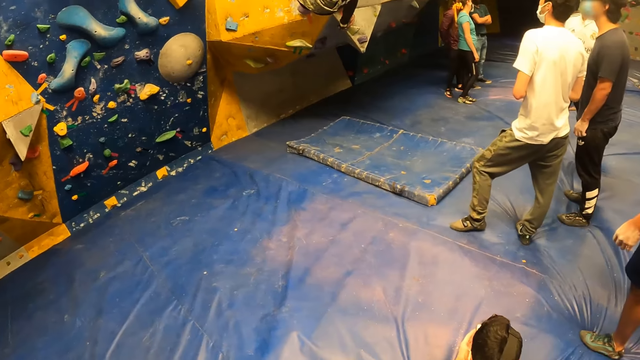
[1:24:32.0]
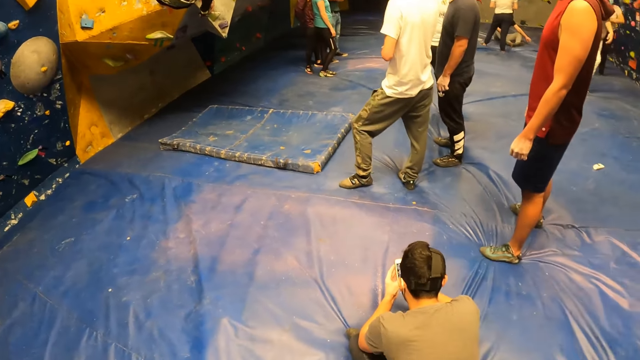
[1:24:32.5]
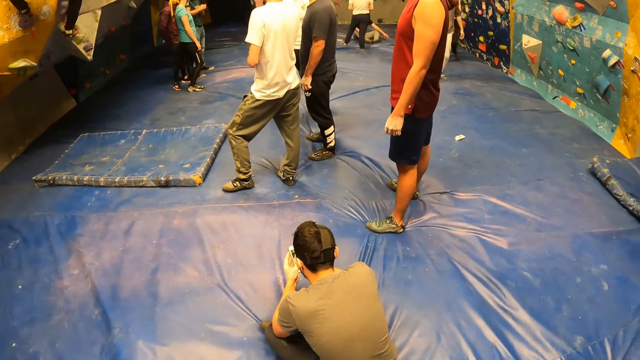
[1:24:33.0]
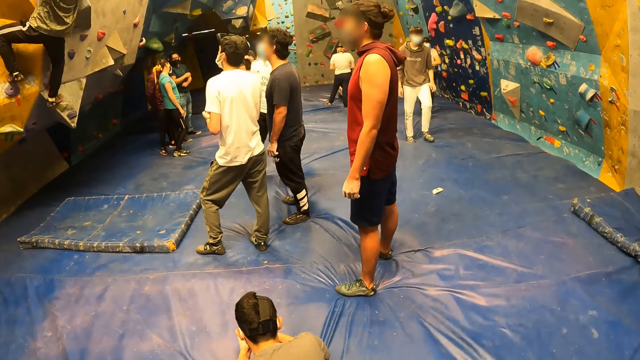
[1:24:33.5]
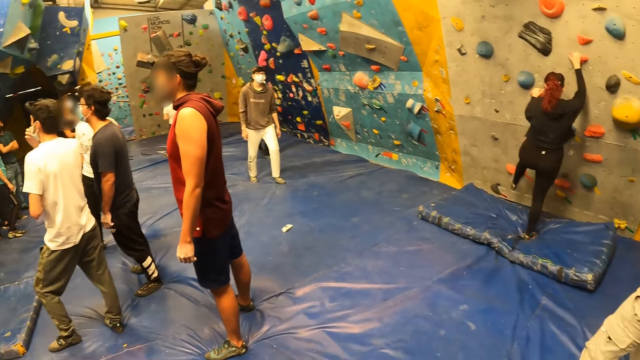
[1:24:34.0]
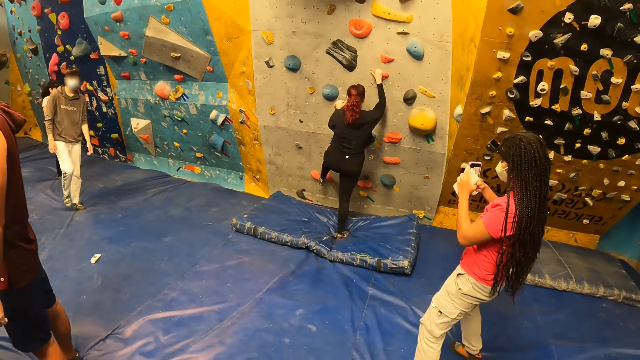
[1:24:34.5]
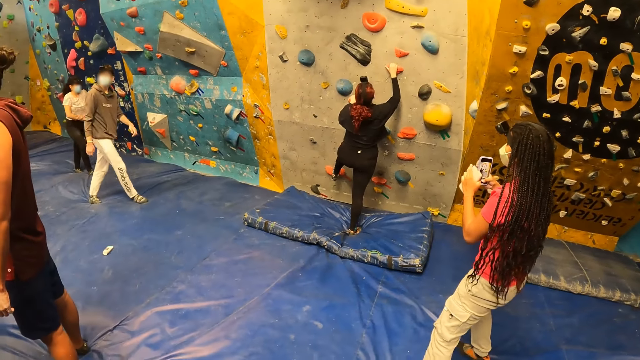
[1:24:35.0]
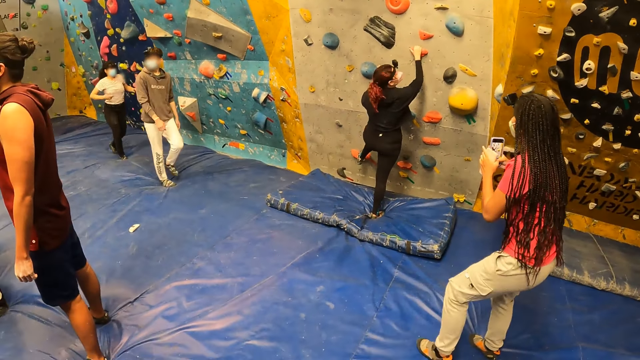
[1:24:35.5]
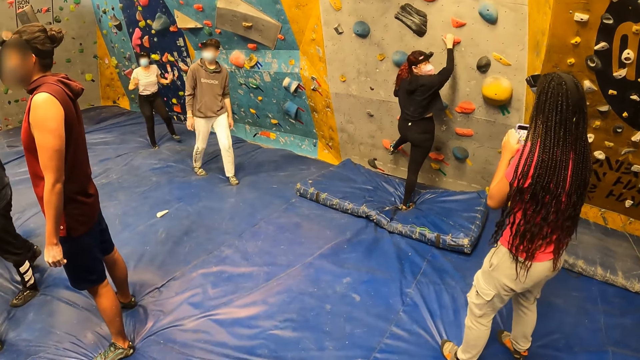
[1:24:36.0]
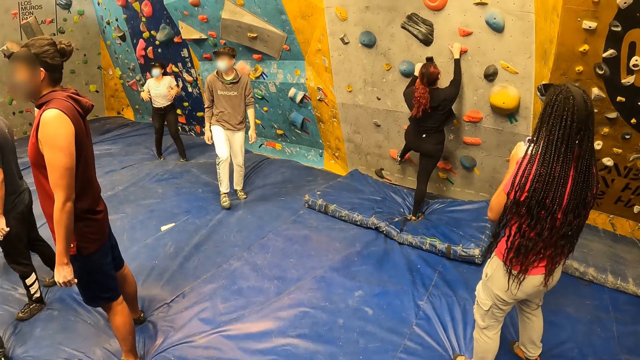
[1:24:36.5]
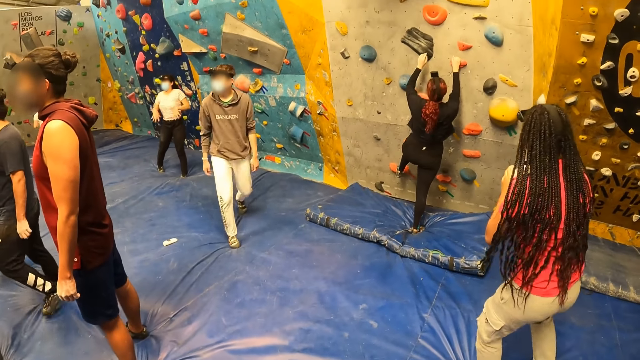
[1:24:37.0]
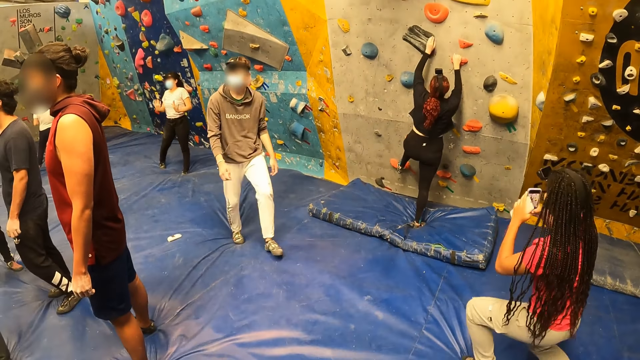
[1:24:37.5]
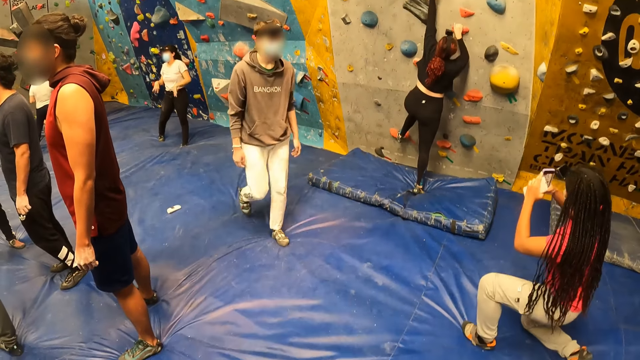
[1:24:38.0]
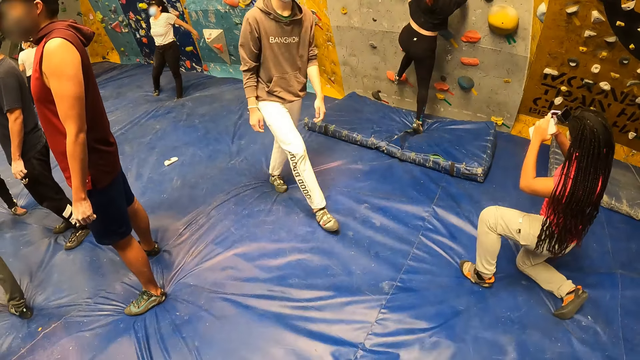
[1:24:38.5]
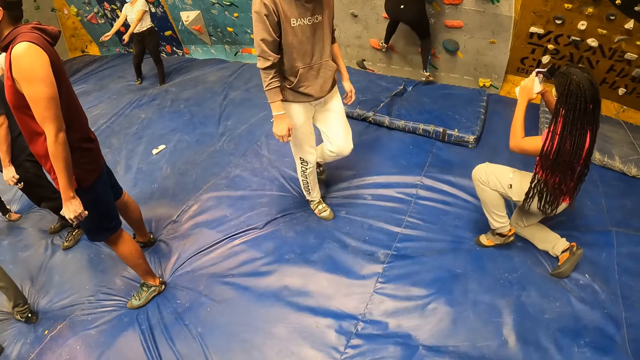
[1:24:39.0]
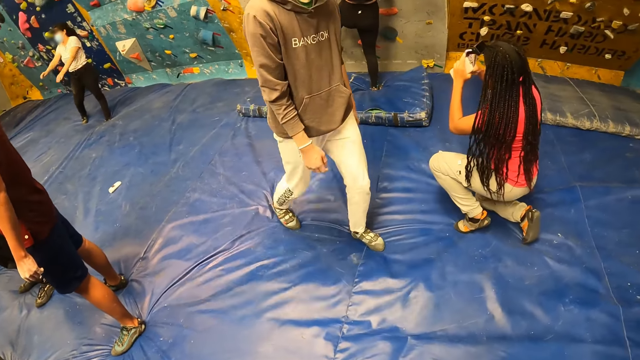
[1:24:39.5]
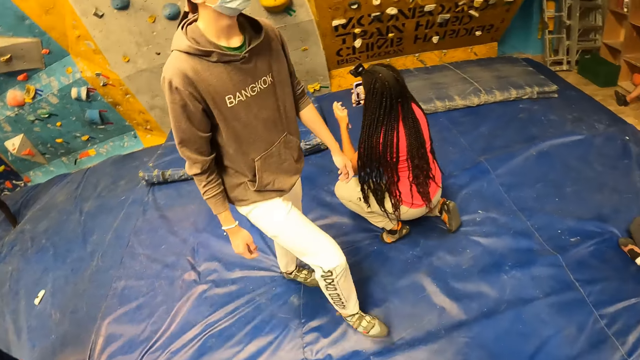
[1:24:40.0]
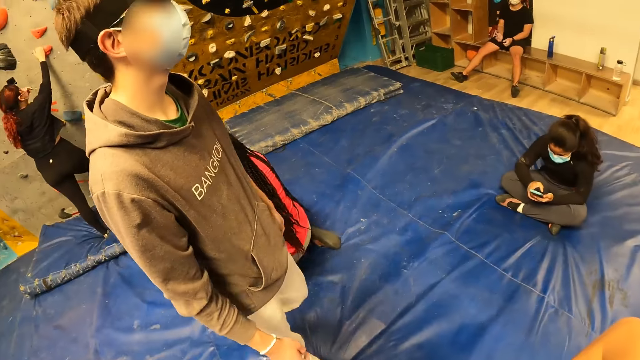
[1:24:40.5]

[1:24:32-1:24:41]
A woman climbs the wall with both hands. Another woman presses the phone with her right hand. The other woman kneels down on the bouldering mat with her right knee. A man moves towards the camera wearer.

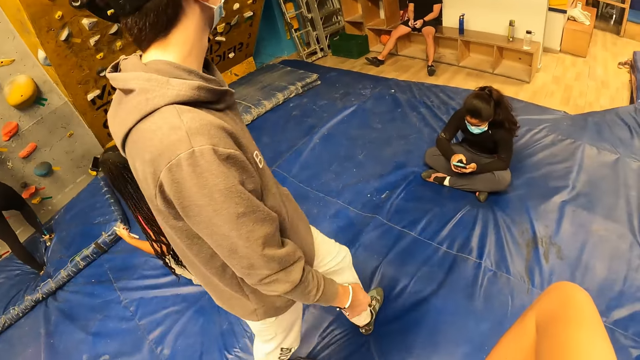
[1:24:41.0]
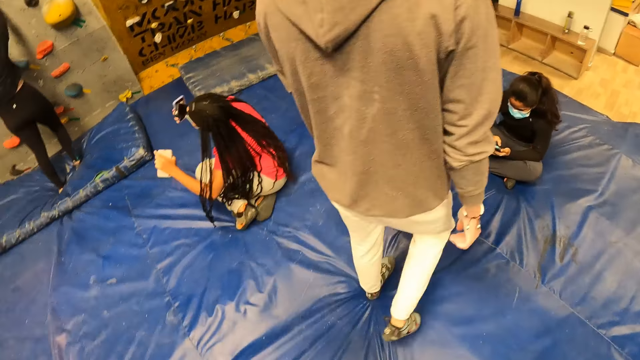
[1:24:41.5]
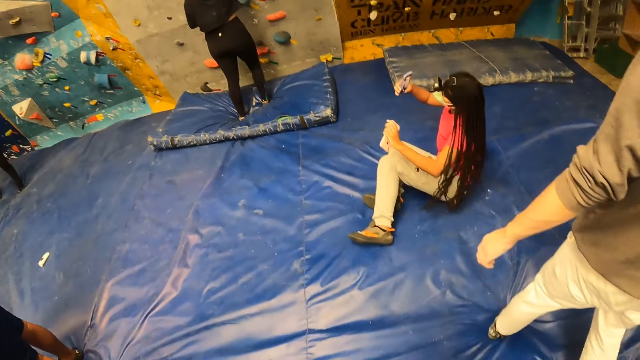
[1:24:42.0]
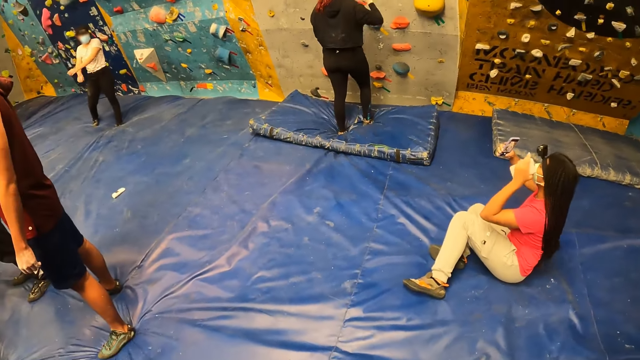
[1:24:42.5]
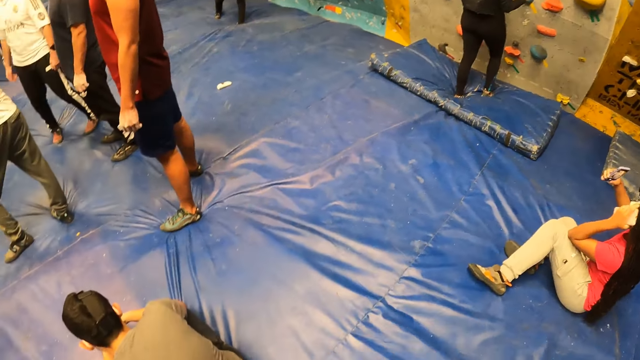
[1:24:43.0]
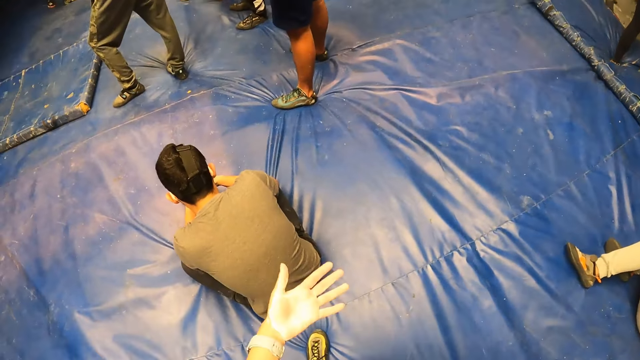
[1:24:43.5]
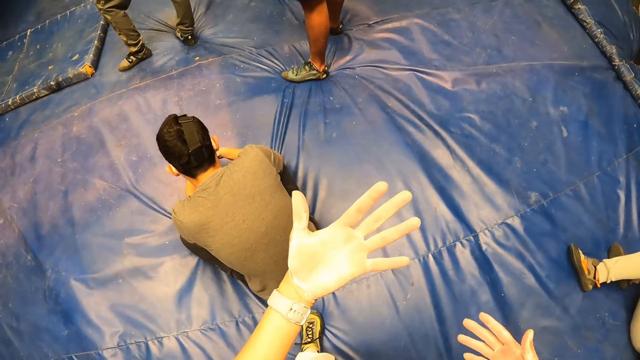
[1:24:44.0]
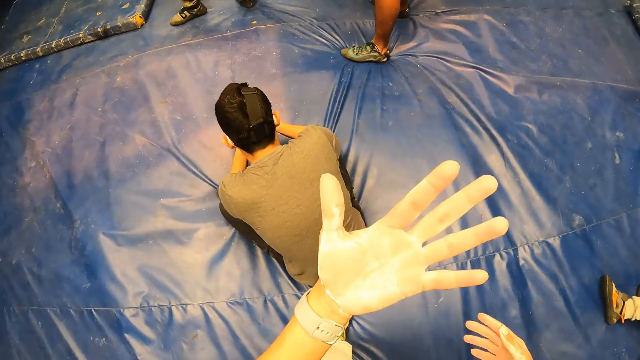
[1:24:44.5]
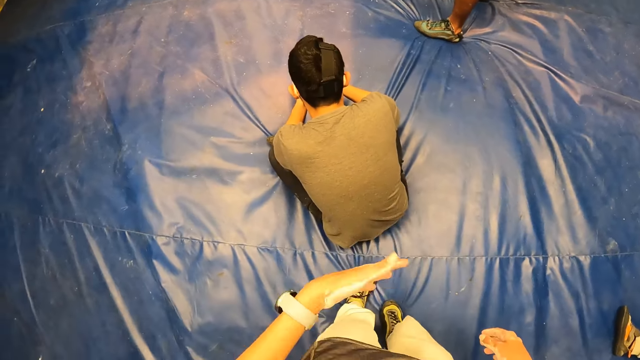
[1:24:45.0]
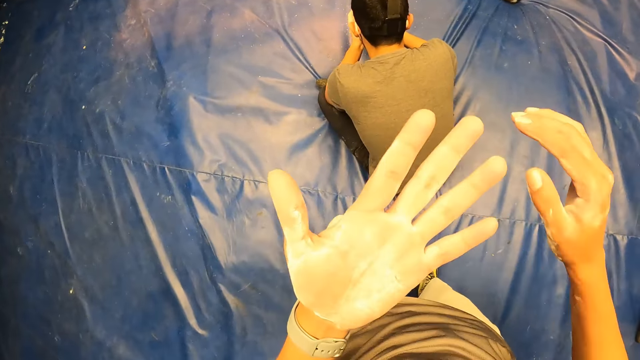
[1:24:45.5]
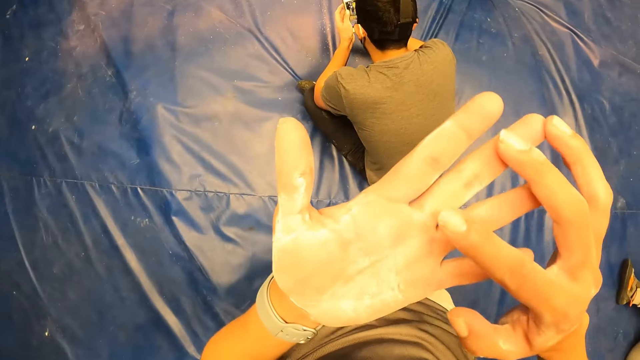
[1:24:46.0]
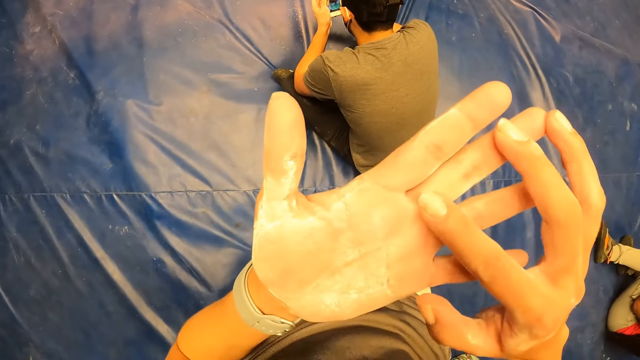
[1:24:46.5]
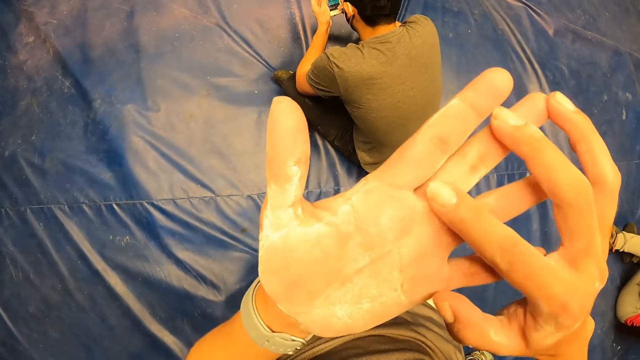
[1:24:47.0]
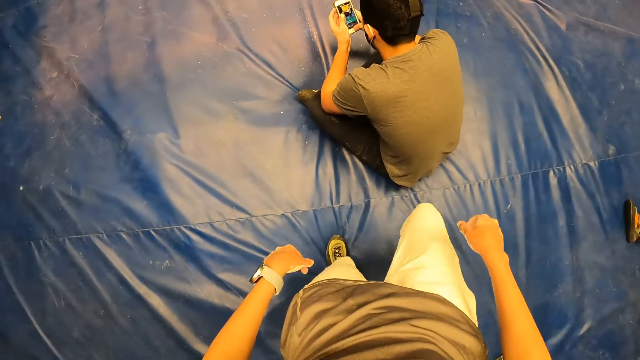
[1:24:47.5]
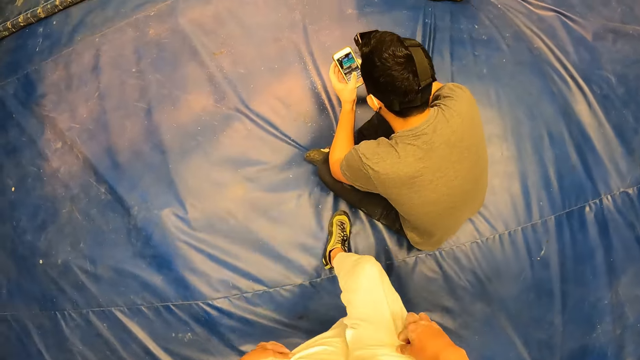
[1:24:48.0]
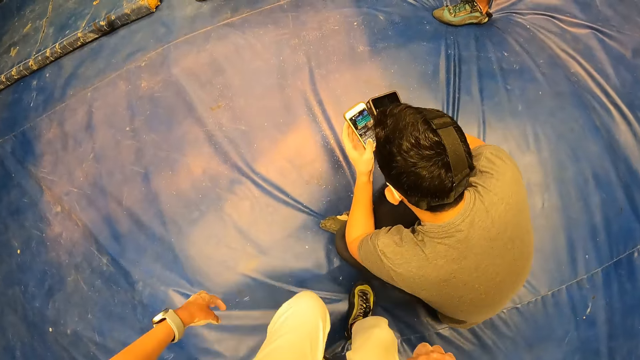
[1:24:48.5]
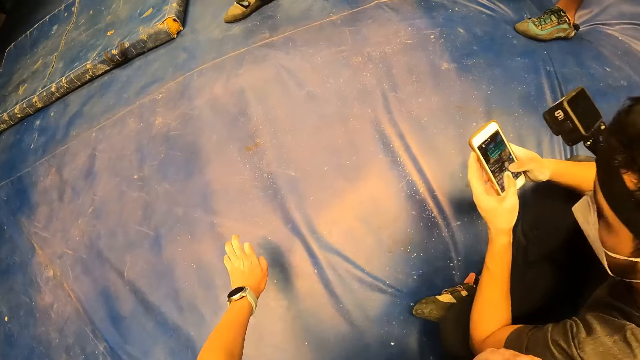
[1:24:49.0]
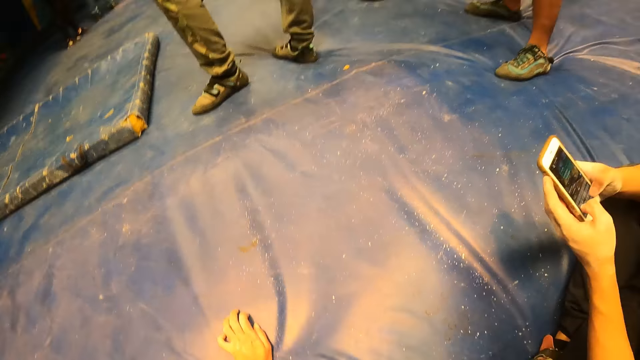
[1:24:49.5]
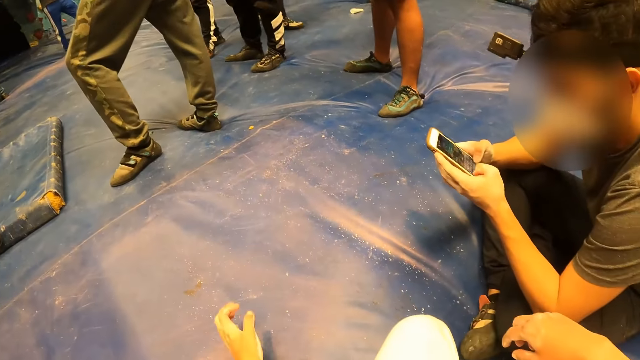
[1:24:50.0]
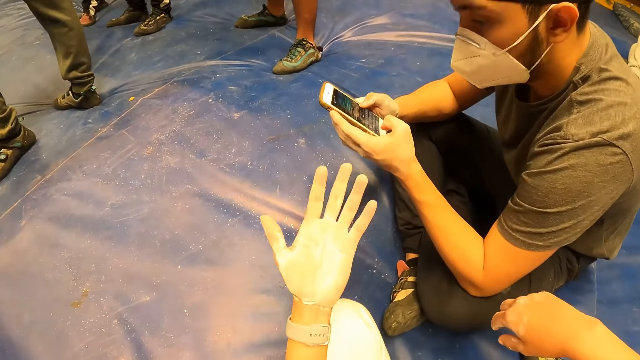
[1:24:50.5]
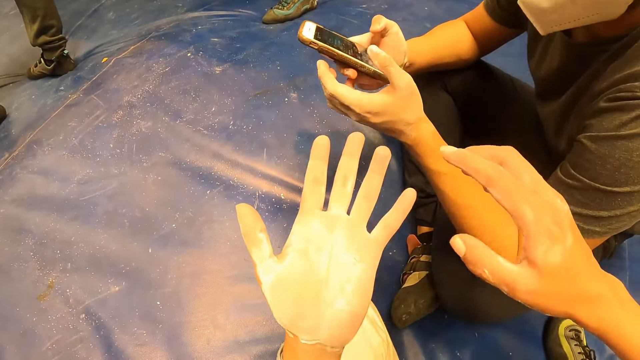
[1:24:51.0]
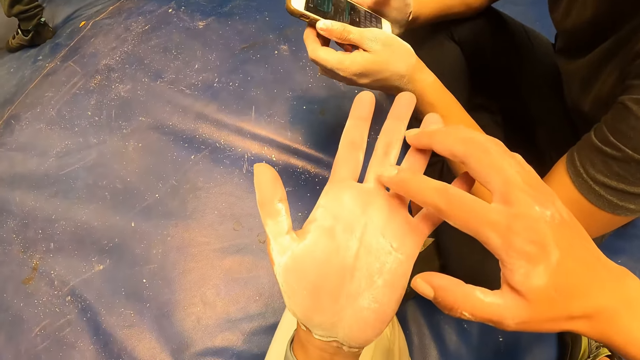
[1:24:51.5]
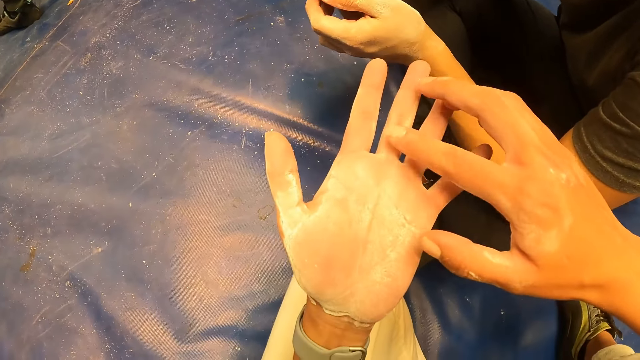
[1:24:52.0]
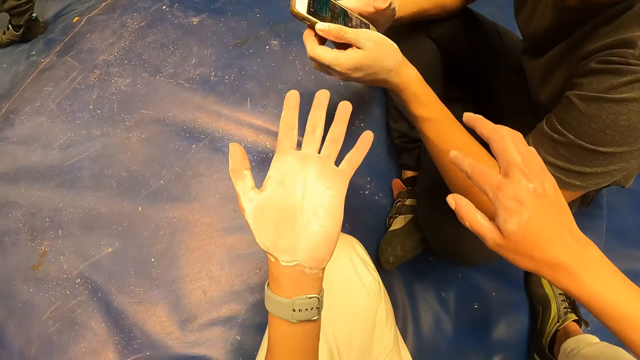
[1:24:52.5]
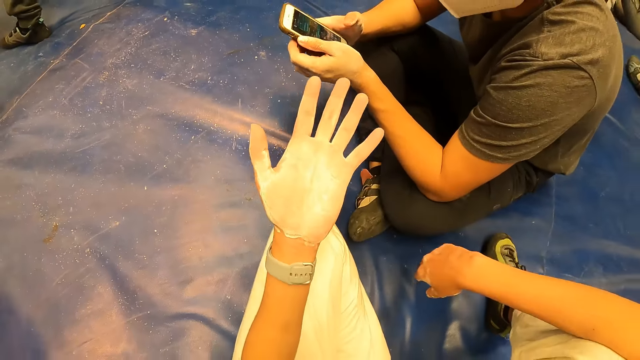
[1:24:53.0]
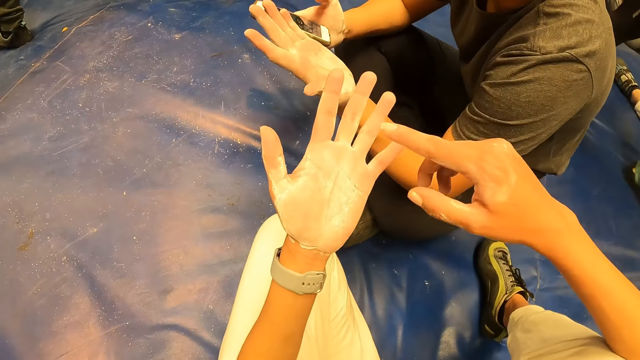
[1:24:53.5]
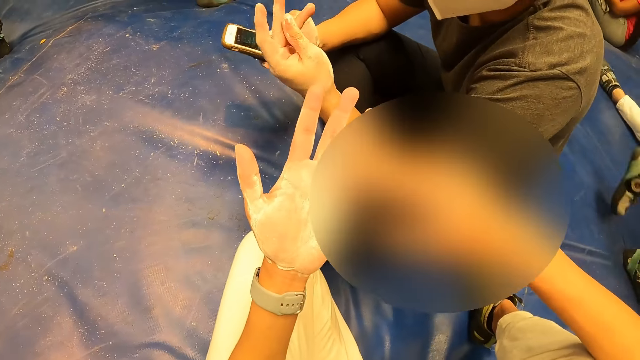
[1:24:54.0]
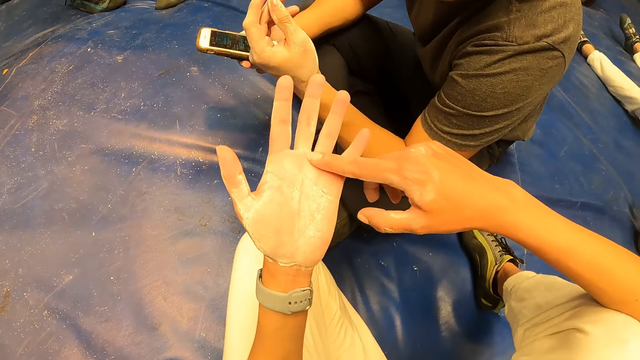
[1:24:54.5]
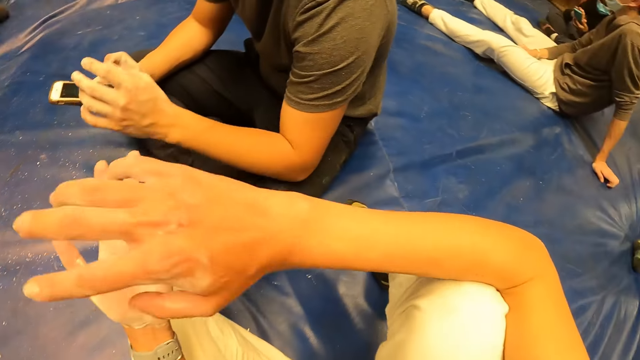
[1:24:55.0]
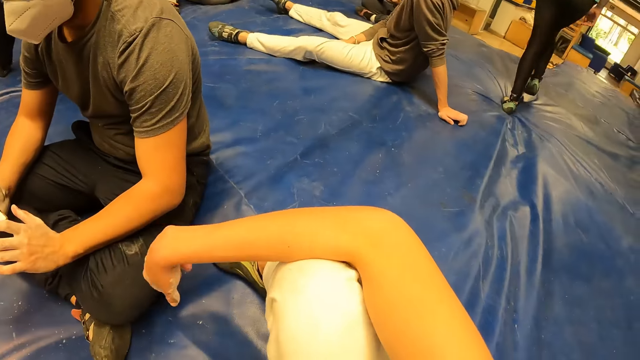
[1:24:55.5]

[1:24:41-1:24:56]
The woman sits on the bouldering mat. The camera wearer opens her left hand. She stares at the hands. She touches the wound on her left hand with her right index finger. She walks around the boulder. She sits on the bouldering mat. She opens her left hand. She touches the wound on her left hand with her right index finger. She touches the wound again.
